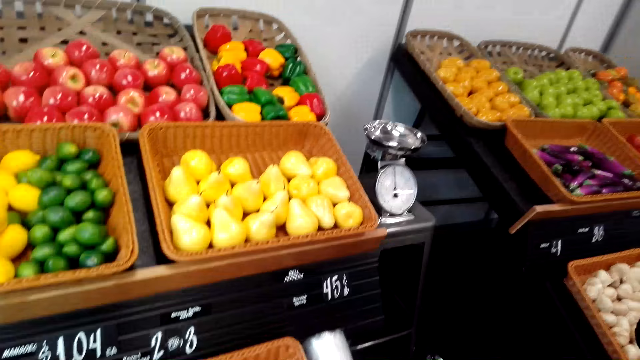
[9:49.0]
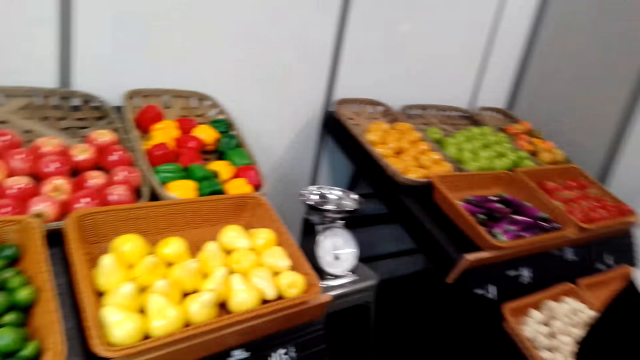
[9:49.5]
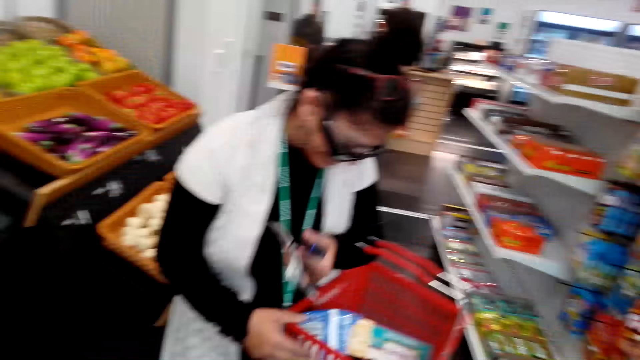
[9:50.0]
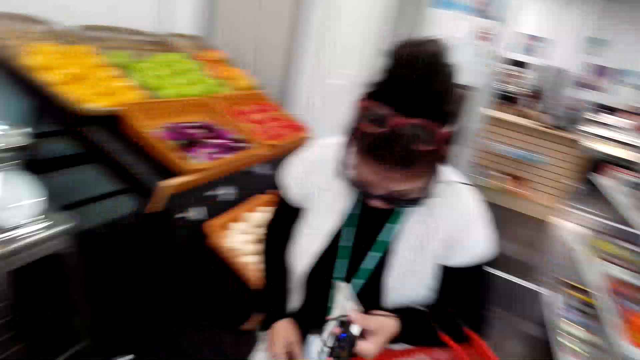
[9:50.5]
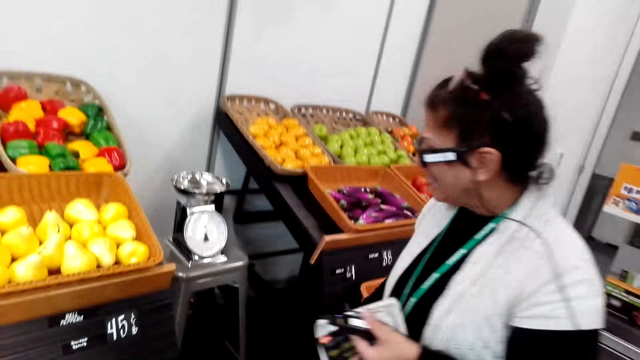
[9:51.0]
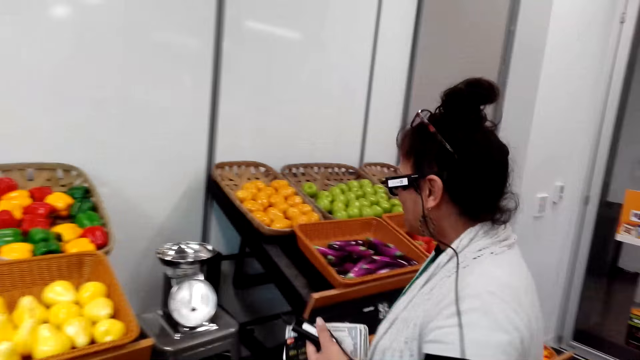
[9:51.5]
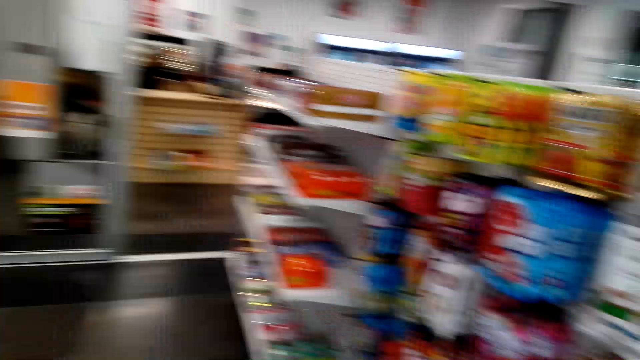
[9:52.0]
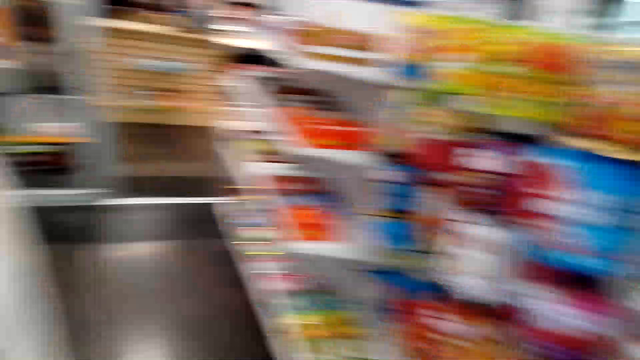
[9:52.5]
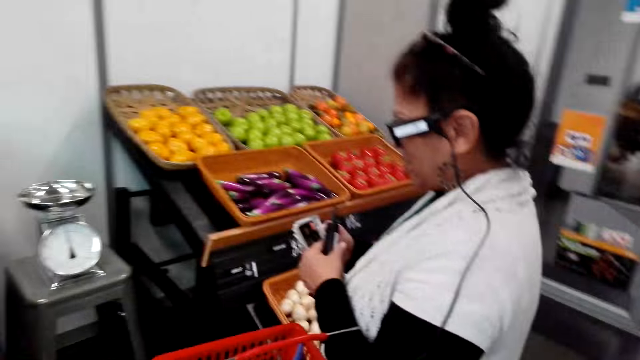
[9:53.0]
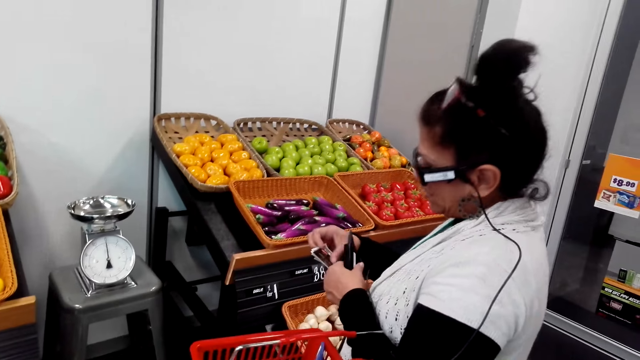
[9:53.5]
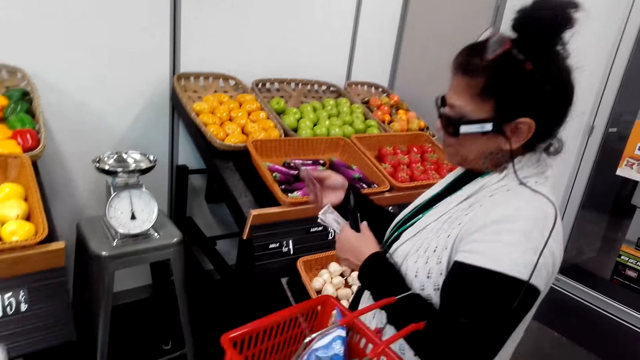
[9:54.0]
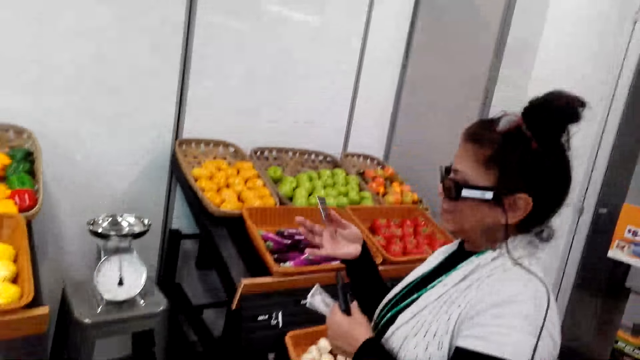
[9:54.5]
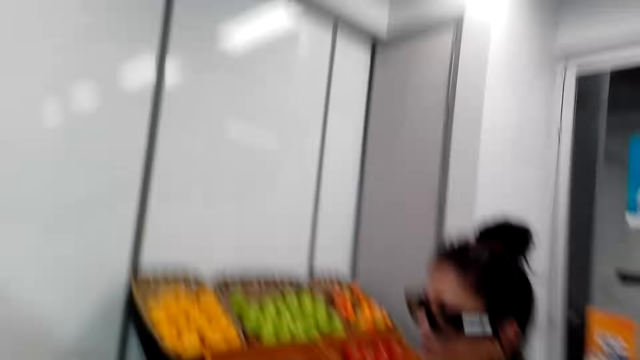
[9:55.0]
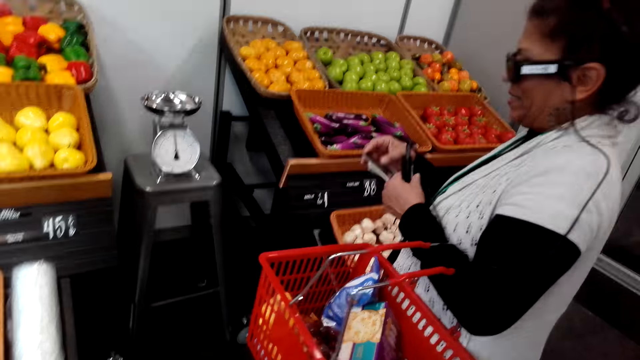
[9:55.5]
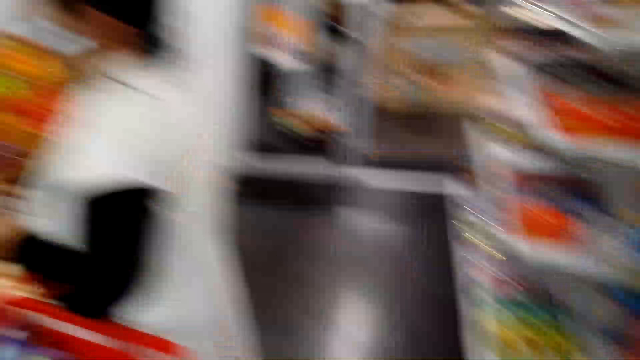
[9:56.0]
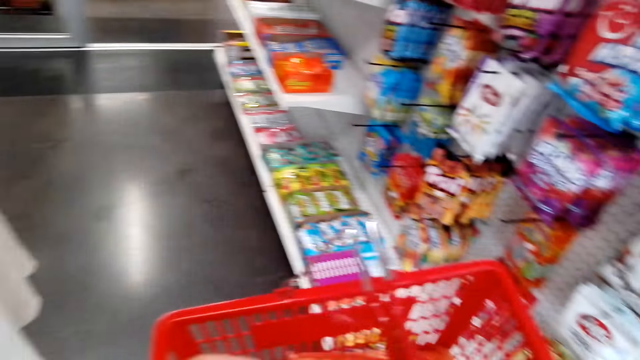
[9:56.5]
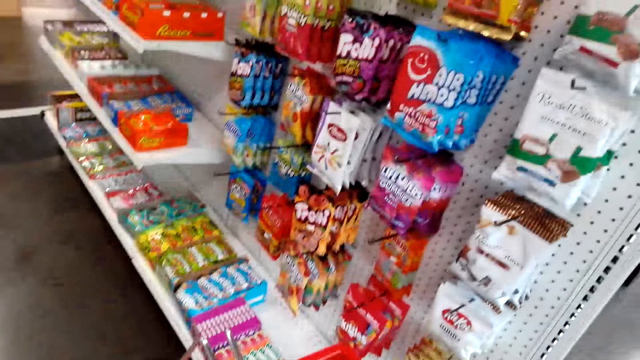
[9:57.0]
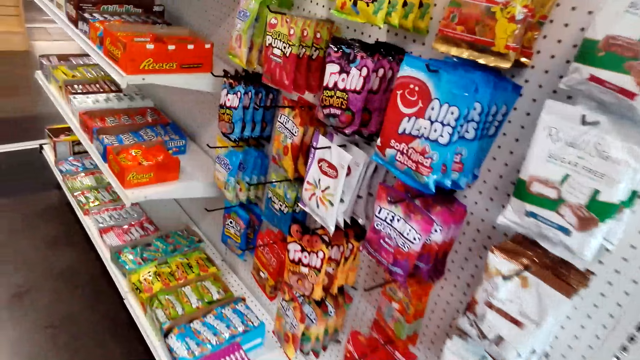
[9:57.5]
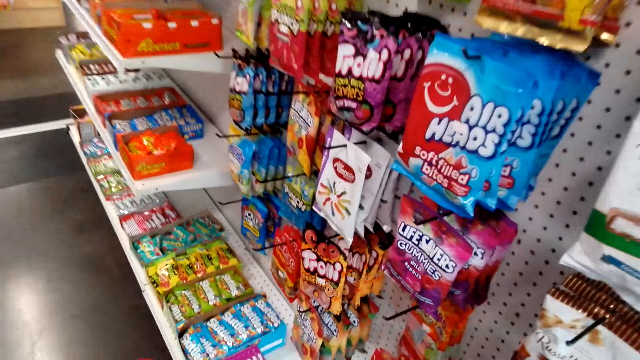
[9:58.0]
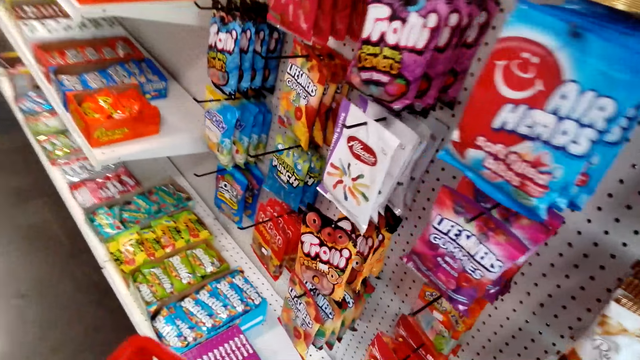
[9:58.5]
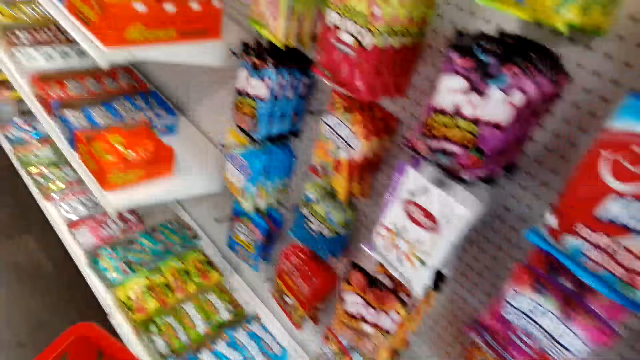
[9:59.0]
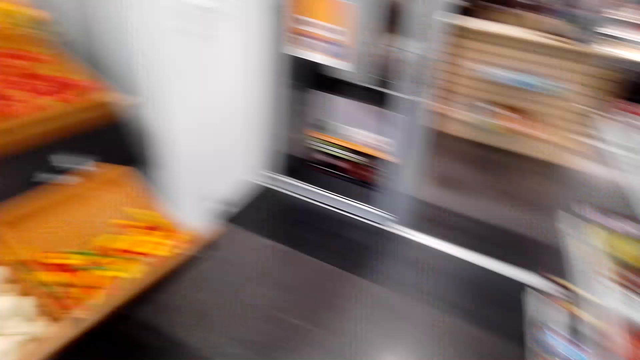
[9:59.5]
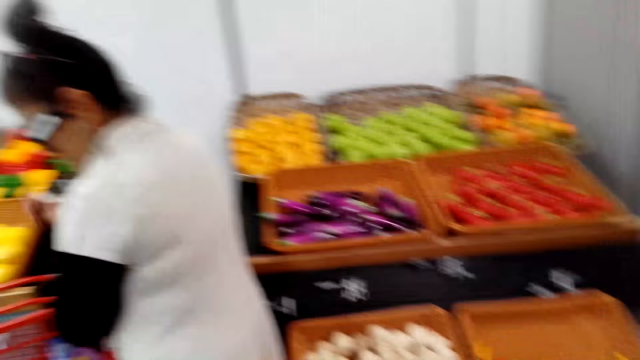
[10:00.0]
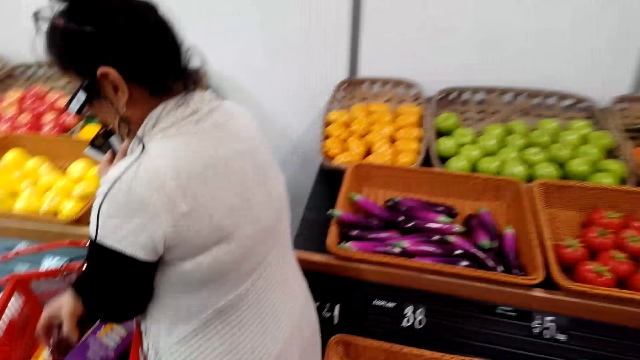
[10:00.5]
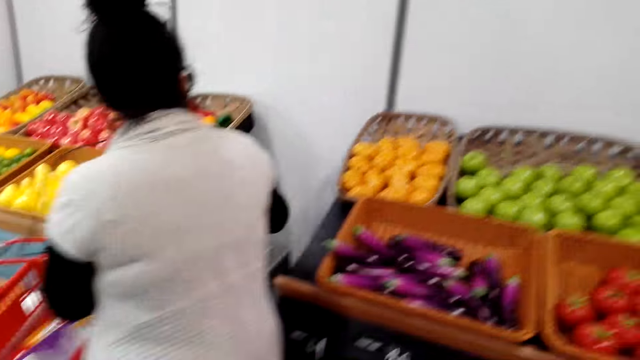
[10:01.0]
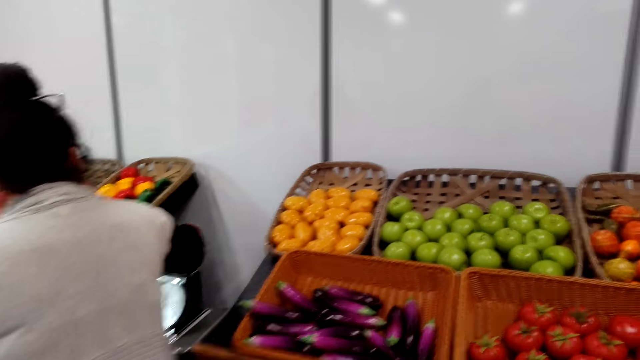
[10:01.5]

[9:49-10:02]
The camera wearer interacts with a person. The person takes a shopping card and places paper on the other hand. The camera wearer interacts with the person and looks around. They walk around the grocery store.

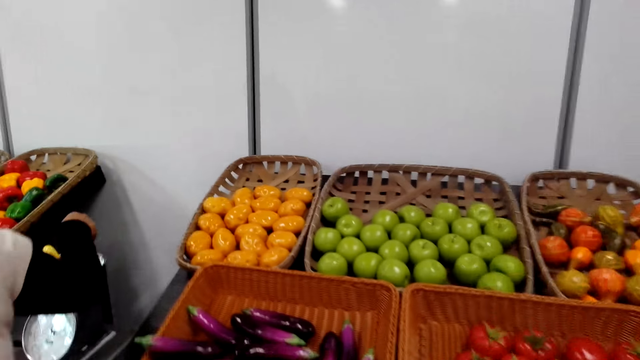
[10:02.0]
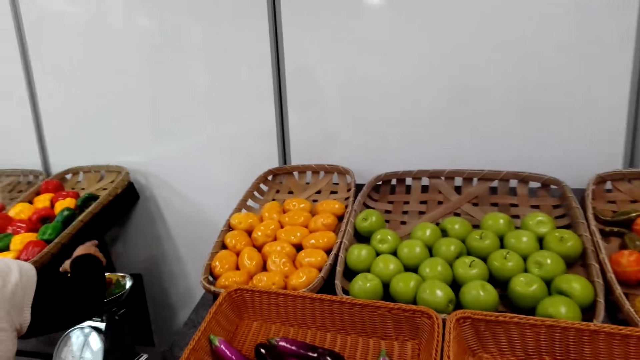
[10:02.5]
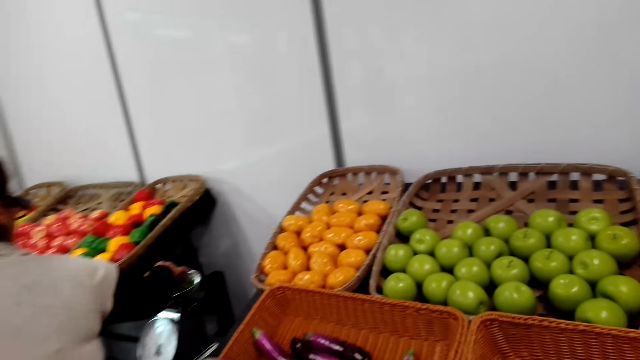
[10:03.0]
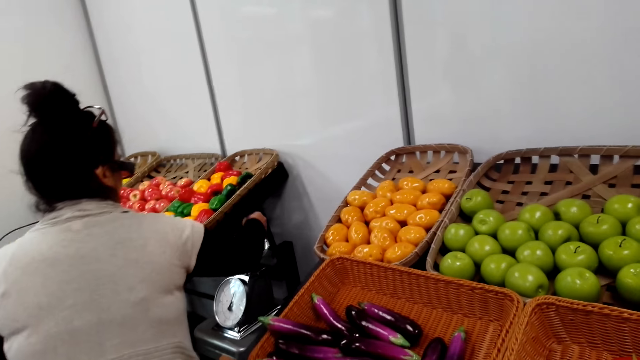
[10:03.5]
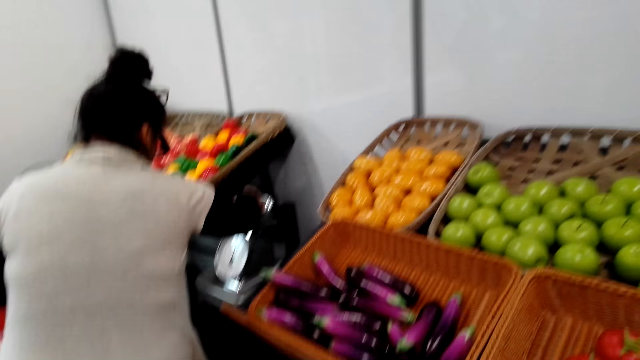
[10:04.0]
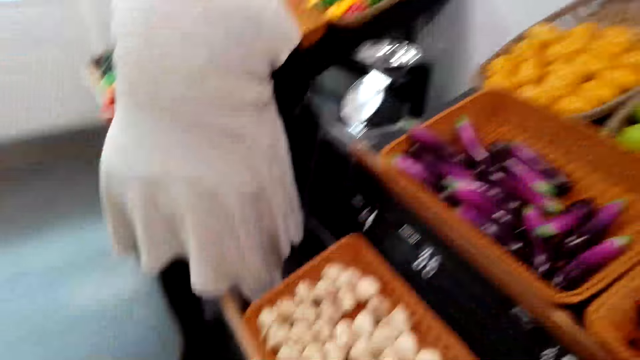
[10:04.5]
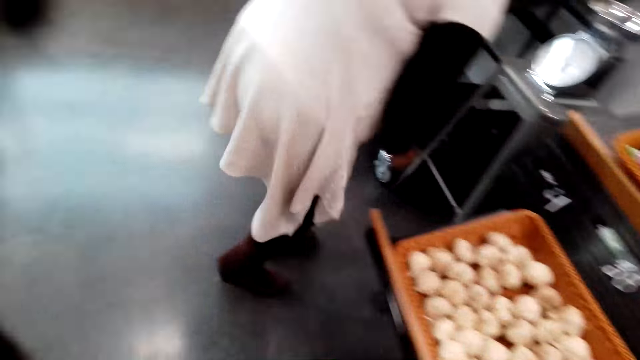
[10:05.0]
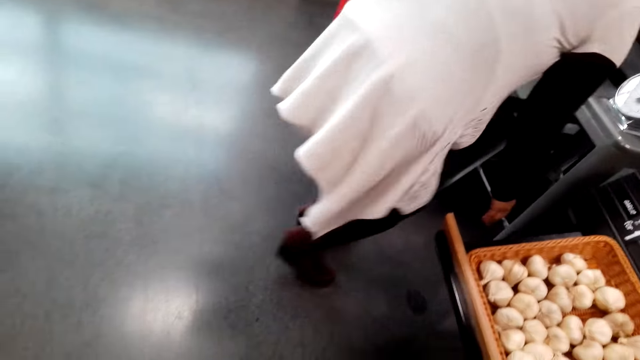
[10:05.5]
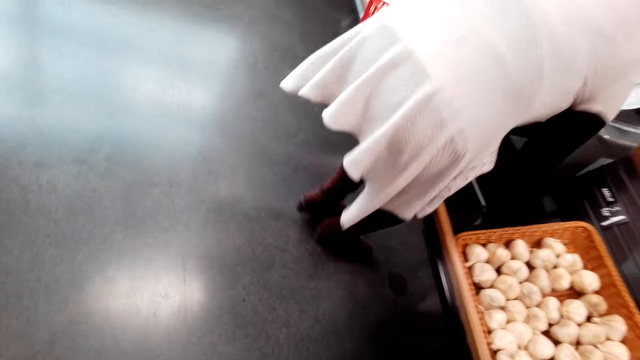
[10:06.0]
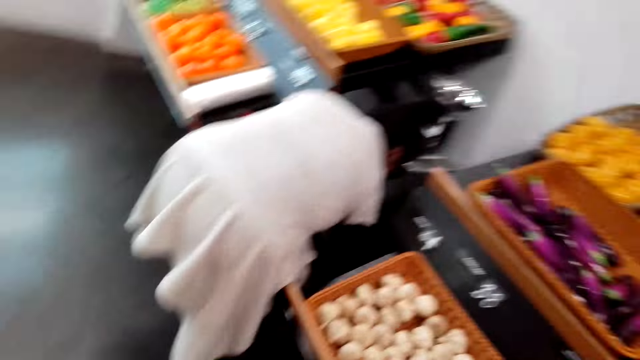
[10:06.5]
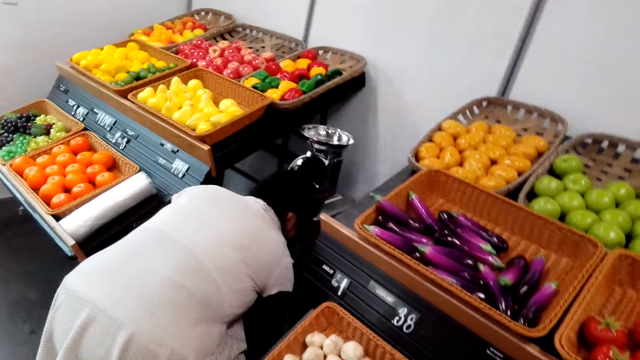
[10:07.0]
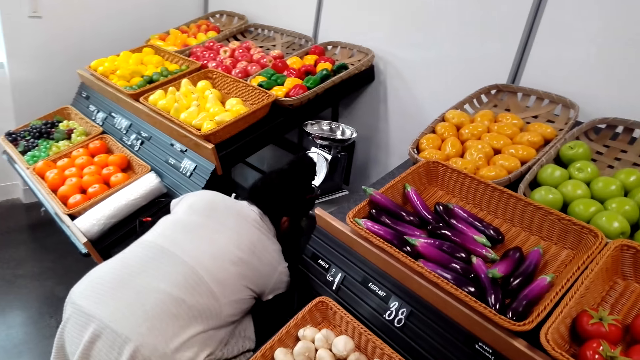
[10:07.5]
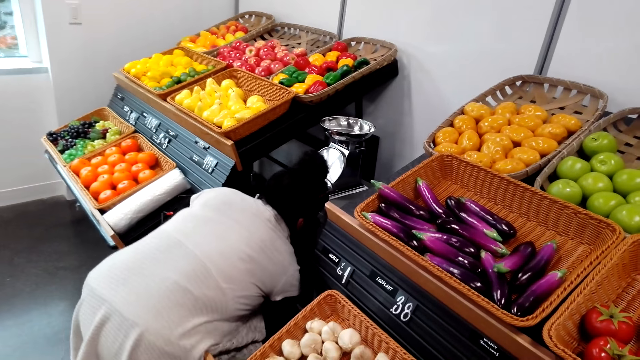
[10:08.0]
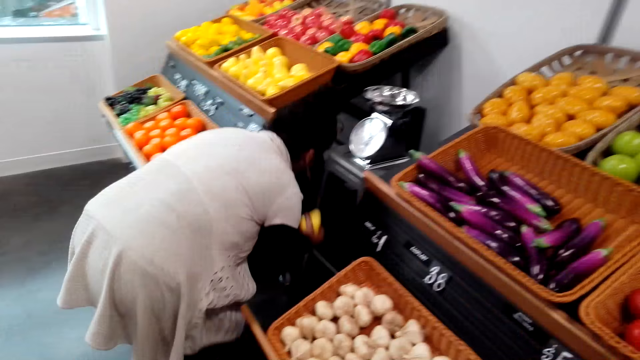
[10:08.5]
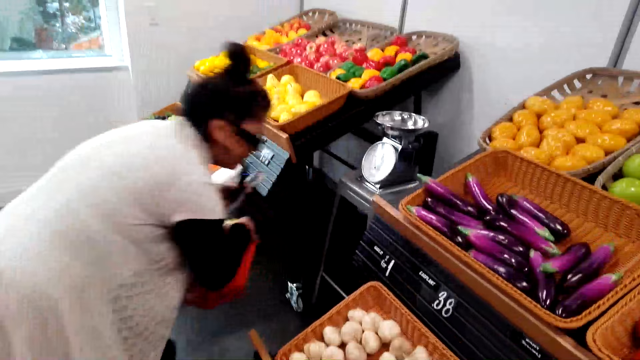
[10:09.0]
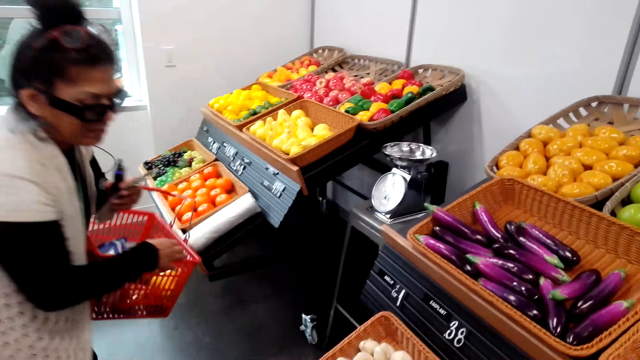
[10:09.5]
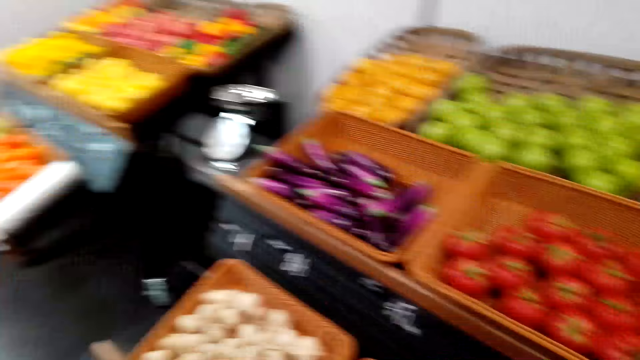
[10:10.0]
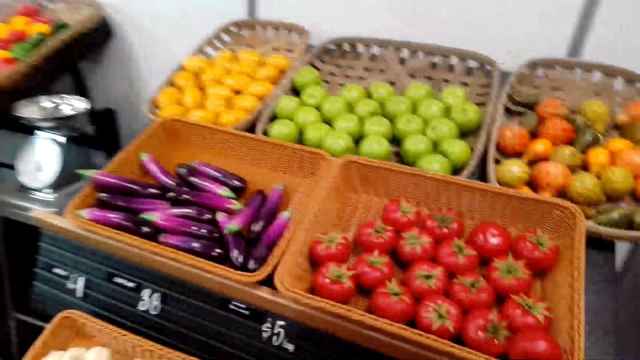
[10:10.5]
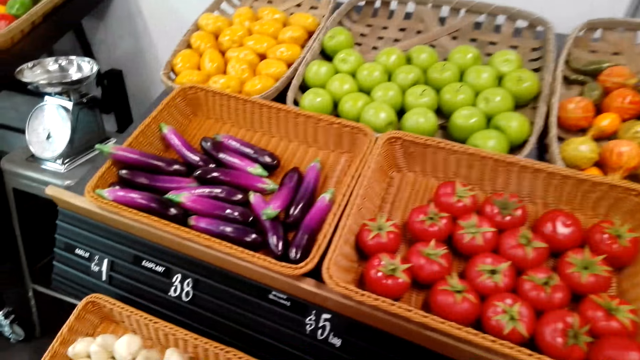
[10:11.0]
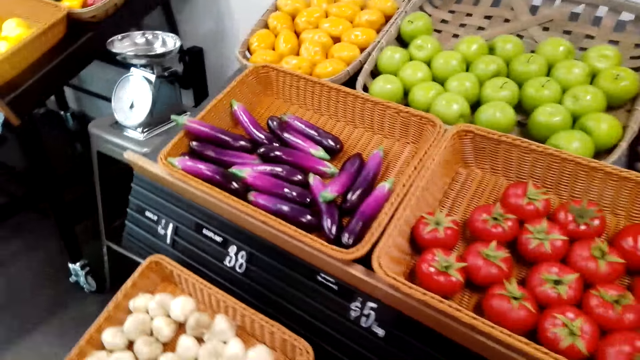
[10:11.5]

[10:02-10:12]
A person weighs the pears fruit or mango. The person picks the pears fruit and drops the pears fruit on the floor. The camera wearer looks around. The person picks the pears fruit from the floor and puts the pears fruit in a shopping bucket. The camera wearer interacts with the person and looks around. The person converses with the camera wearer.
